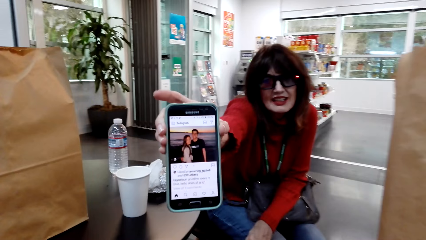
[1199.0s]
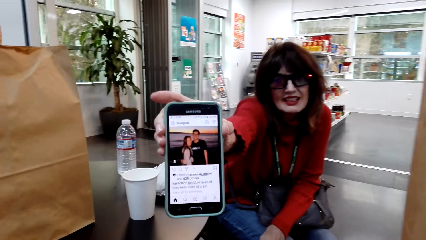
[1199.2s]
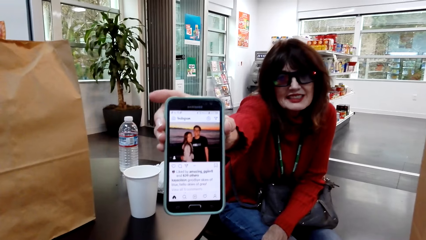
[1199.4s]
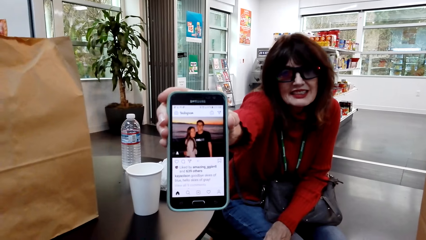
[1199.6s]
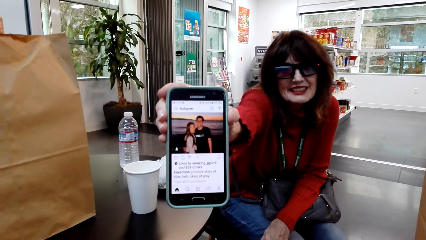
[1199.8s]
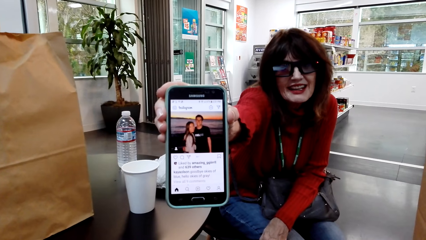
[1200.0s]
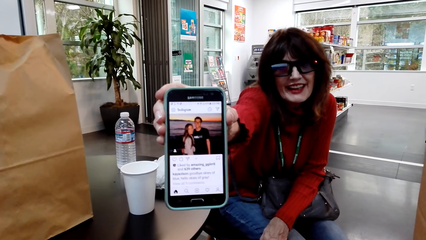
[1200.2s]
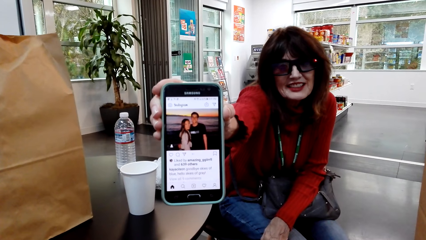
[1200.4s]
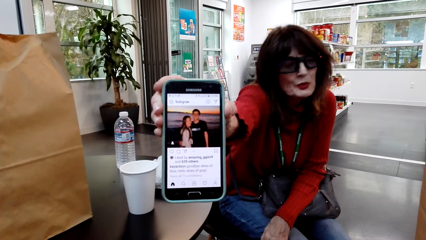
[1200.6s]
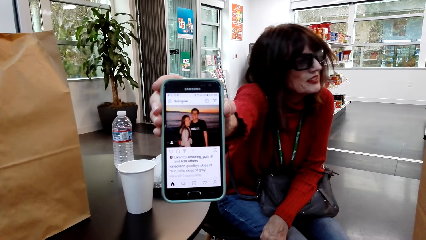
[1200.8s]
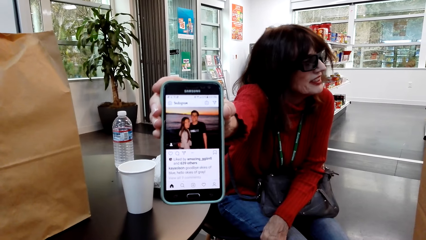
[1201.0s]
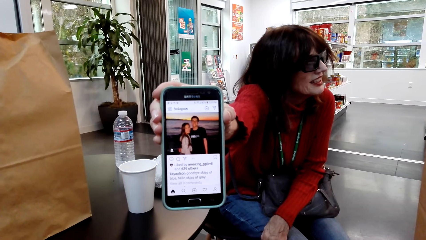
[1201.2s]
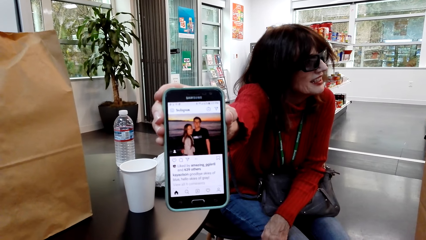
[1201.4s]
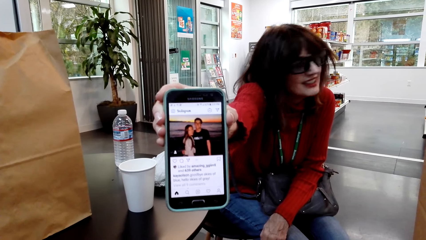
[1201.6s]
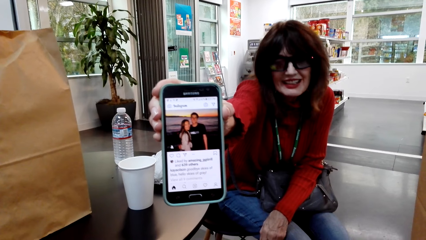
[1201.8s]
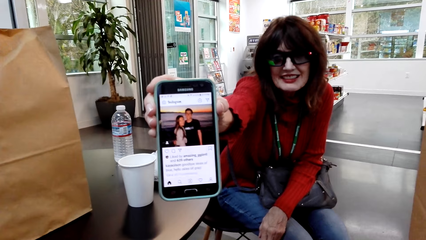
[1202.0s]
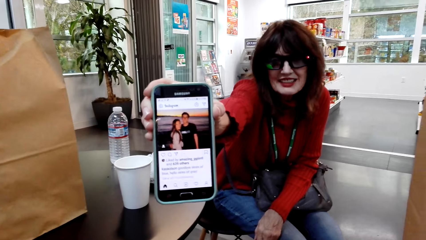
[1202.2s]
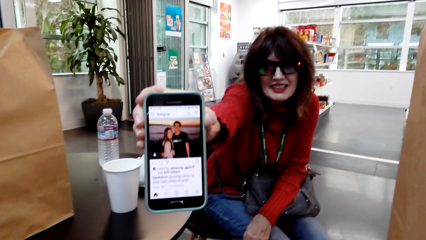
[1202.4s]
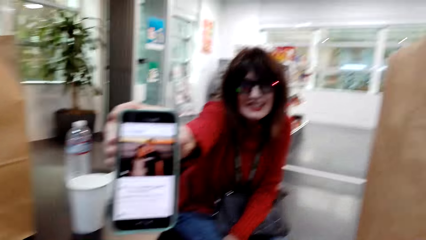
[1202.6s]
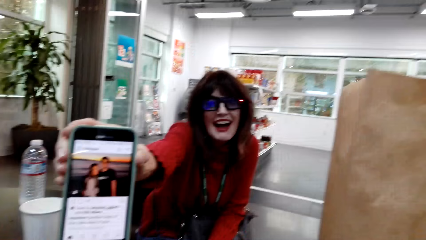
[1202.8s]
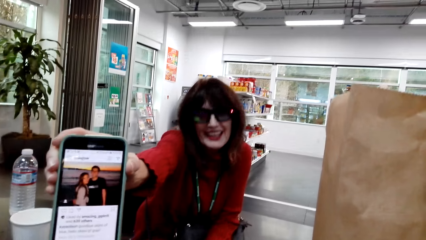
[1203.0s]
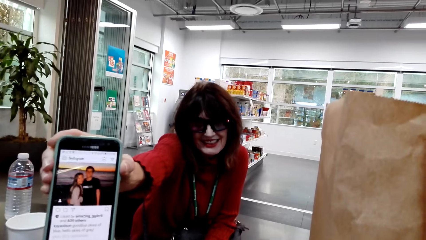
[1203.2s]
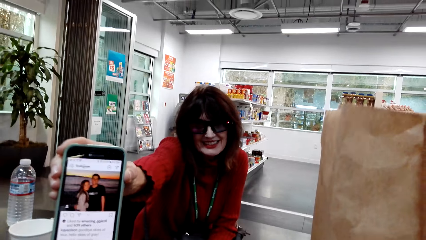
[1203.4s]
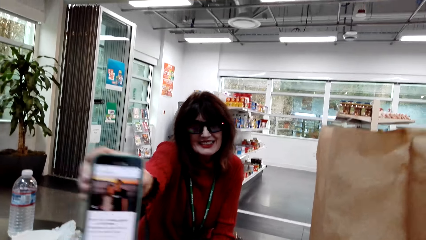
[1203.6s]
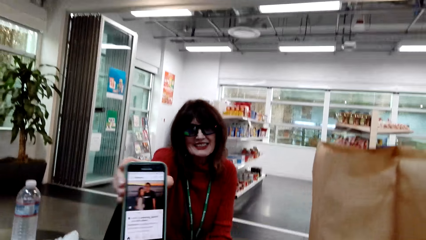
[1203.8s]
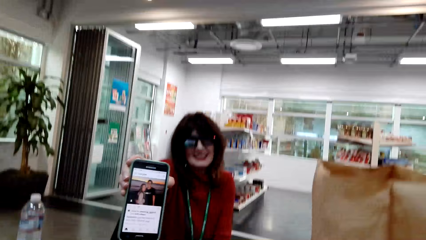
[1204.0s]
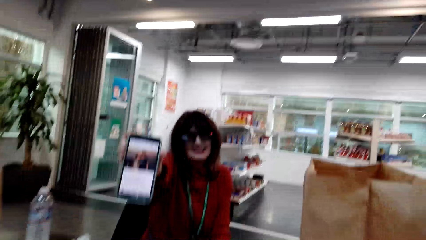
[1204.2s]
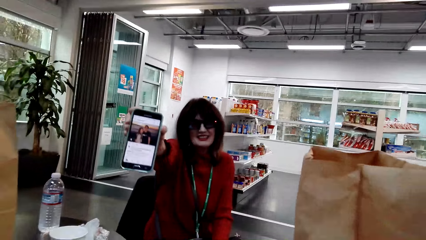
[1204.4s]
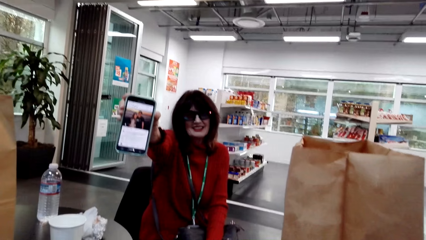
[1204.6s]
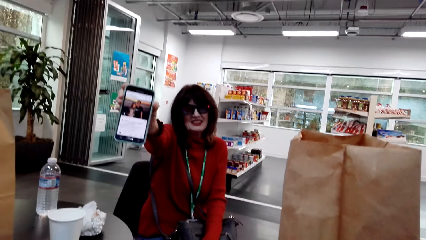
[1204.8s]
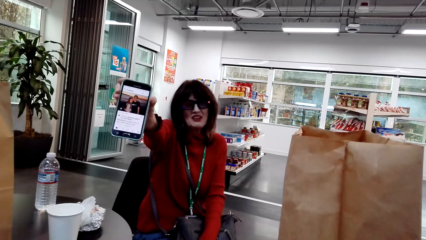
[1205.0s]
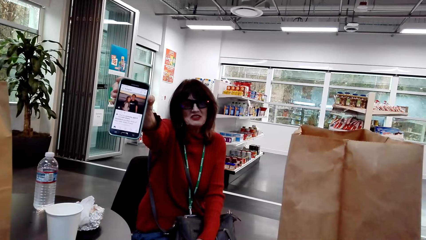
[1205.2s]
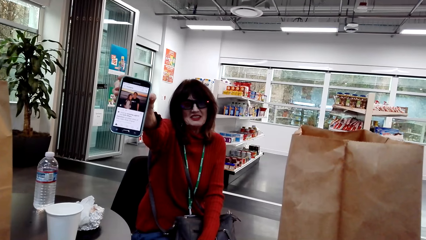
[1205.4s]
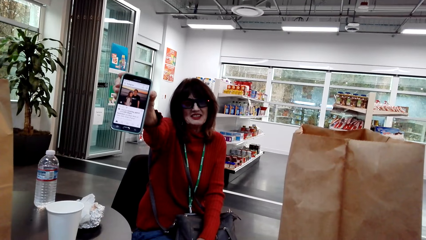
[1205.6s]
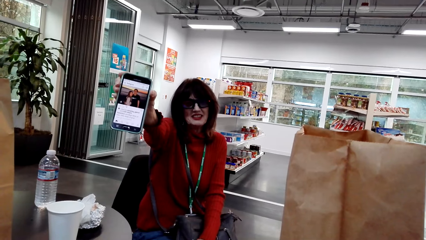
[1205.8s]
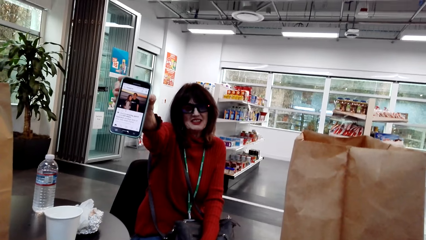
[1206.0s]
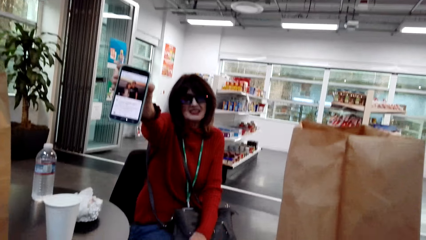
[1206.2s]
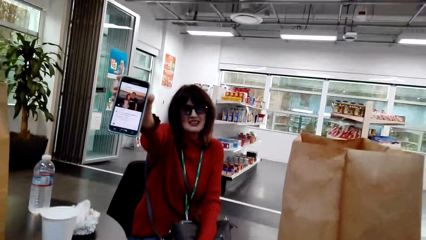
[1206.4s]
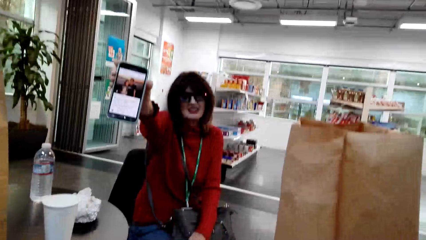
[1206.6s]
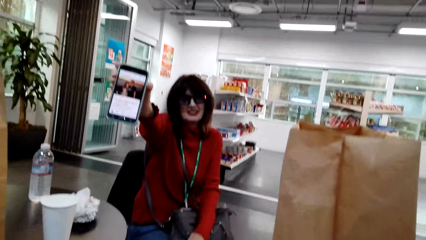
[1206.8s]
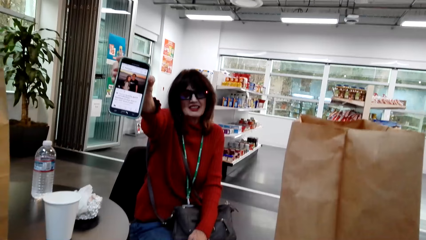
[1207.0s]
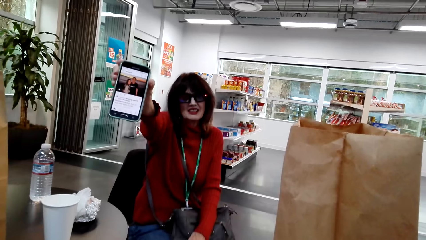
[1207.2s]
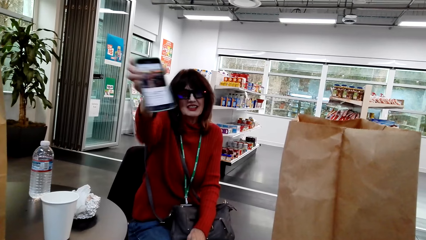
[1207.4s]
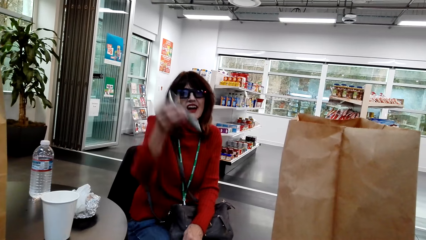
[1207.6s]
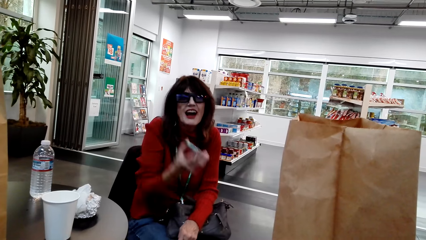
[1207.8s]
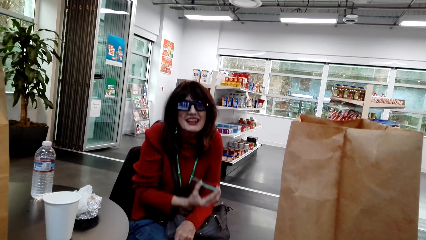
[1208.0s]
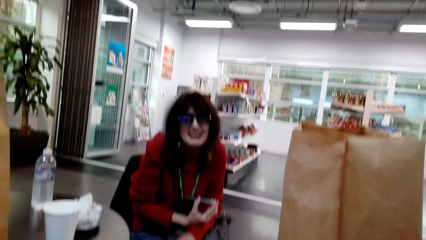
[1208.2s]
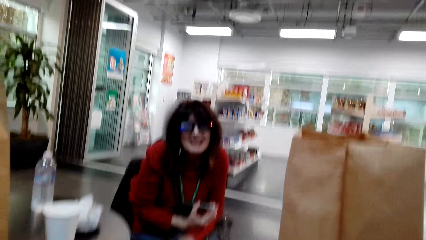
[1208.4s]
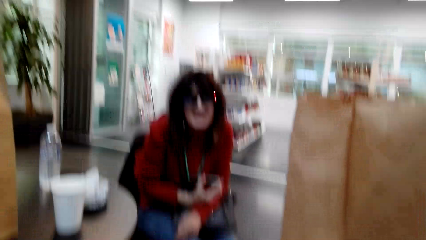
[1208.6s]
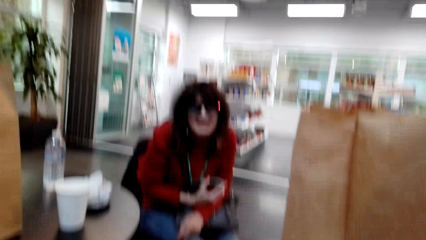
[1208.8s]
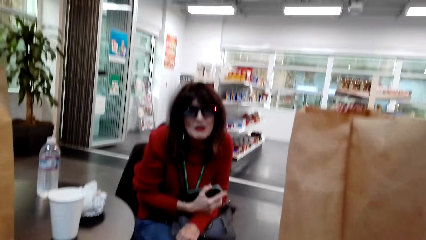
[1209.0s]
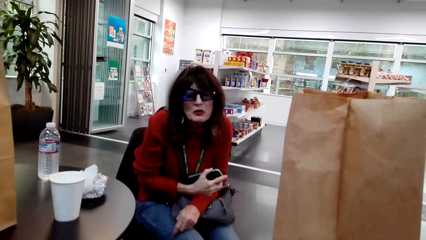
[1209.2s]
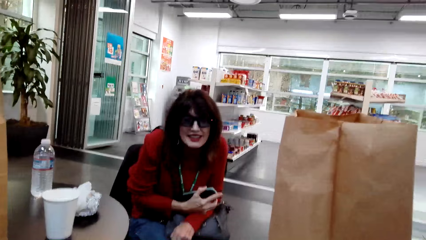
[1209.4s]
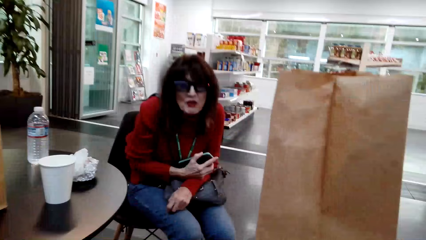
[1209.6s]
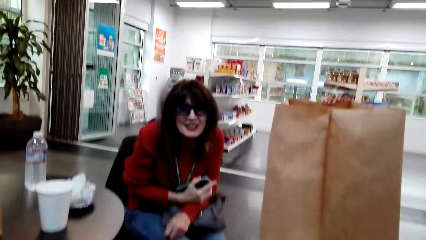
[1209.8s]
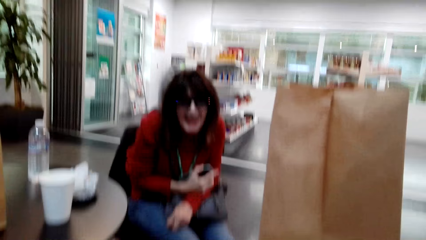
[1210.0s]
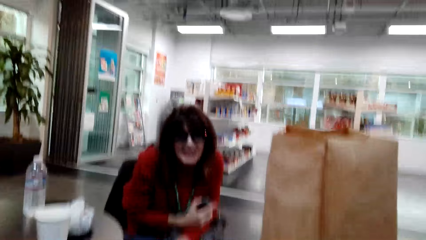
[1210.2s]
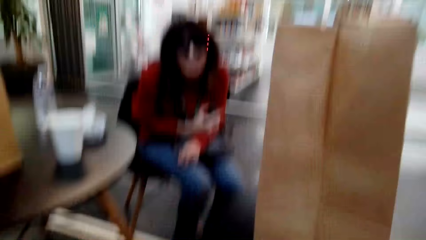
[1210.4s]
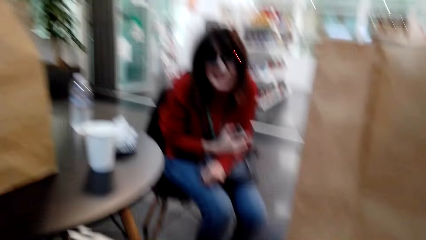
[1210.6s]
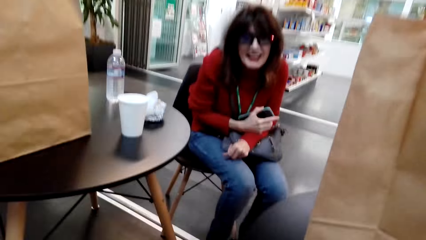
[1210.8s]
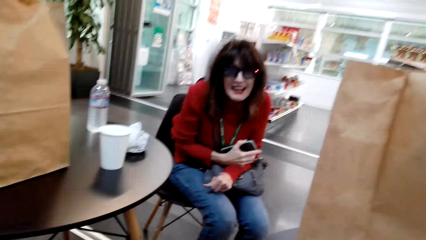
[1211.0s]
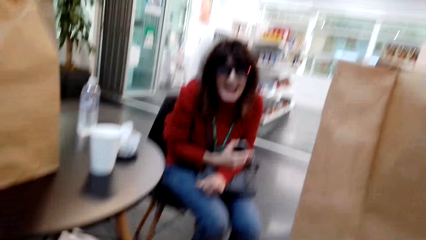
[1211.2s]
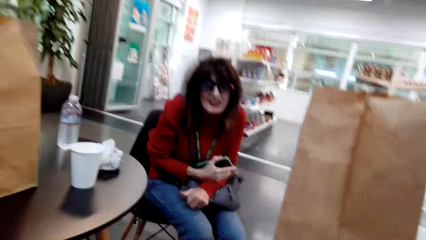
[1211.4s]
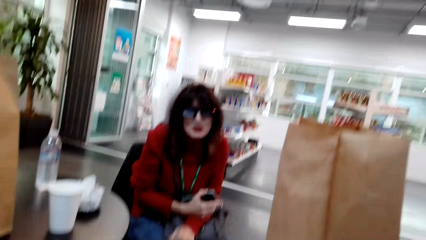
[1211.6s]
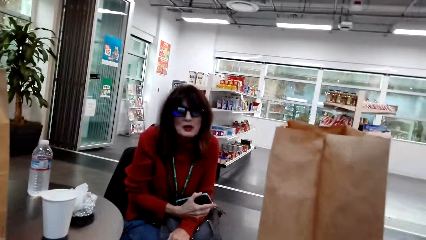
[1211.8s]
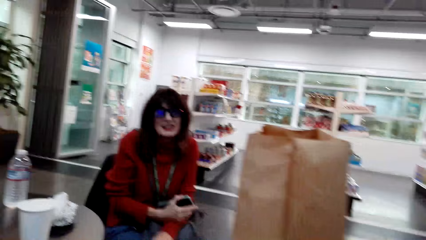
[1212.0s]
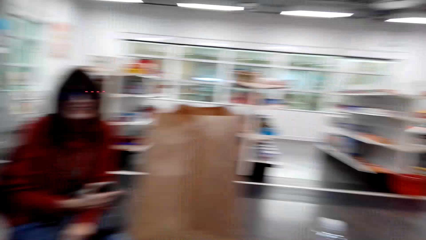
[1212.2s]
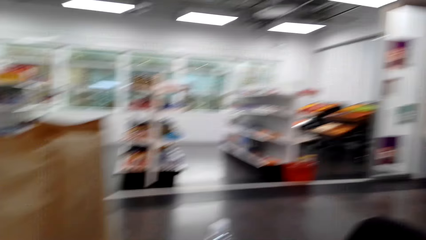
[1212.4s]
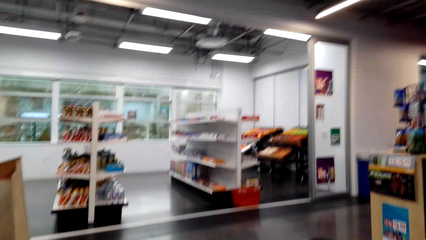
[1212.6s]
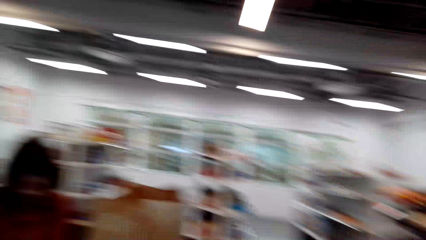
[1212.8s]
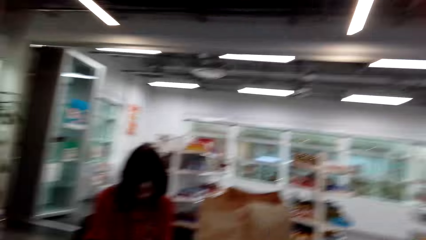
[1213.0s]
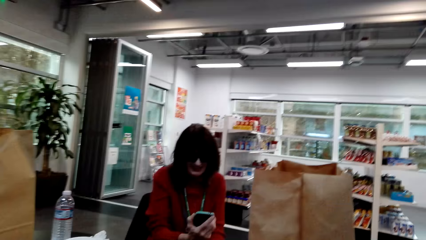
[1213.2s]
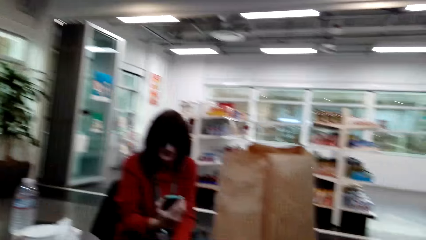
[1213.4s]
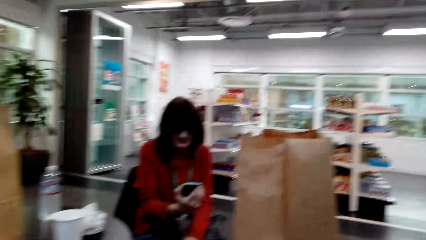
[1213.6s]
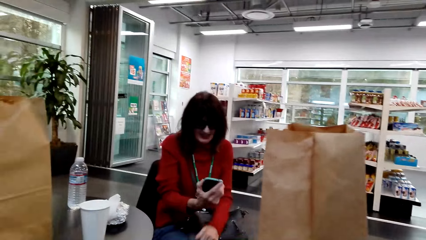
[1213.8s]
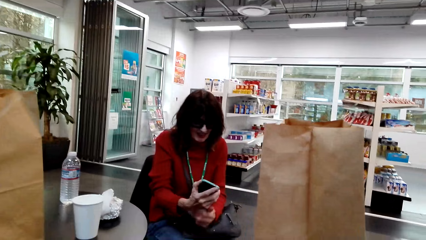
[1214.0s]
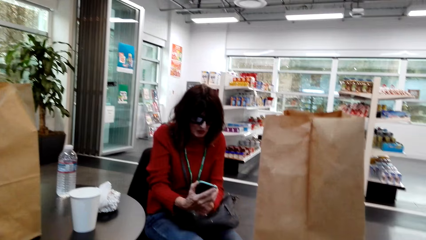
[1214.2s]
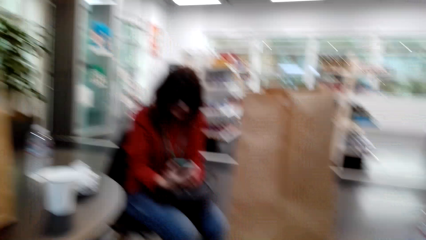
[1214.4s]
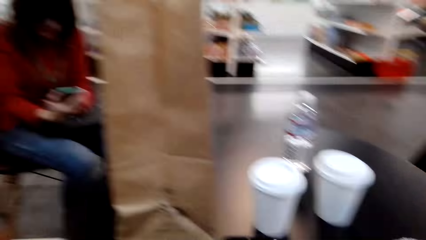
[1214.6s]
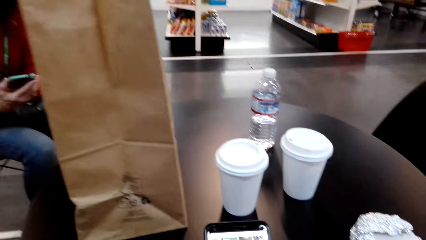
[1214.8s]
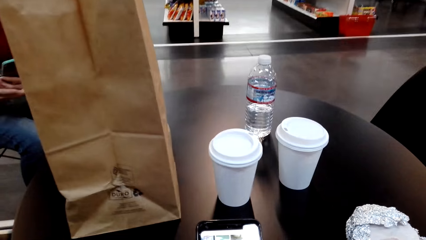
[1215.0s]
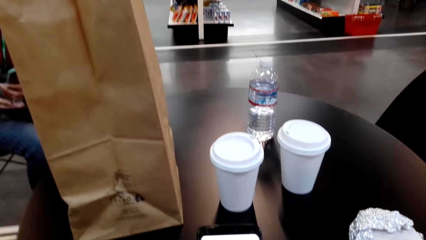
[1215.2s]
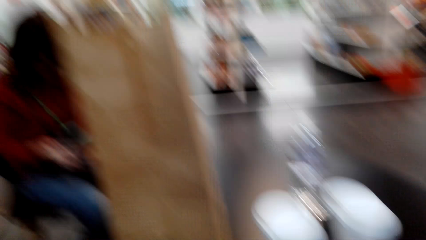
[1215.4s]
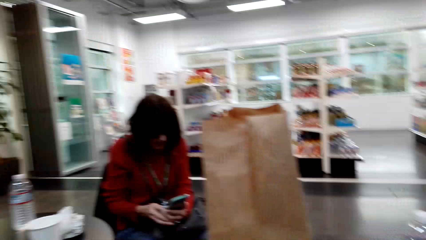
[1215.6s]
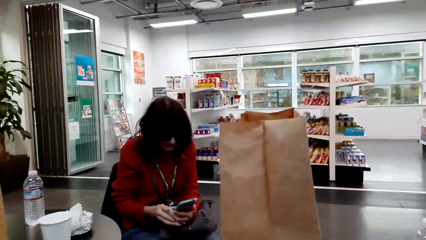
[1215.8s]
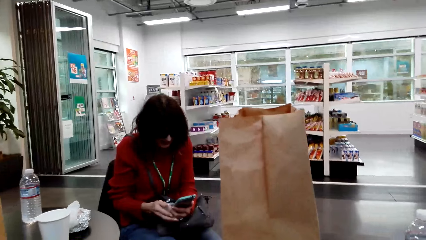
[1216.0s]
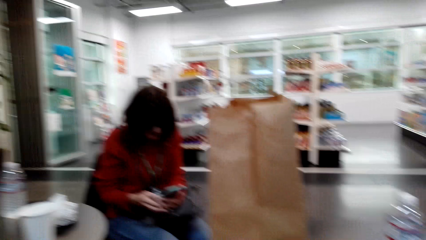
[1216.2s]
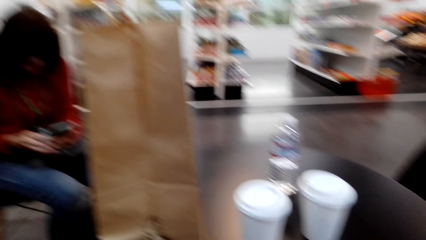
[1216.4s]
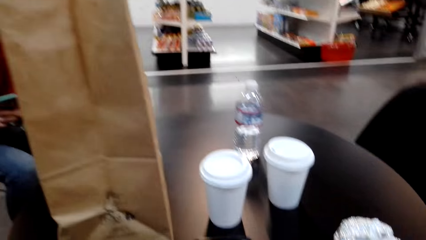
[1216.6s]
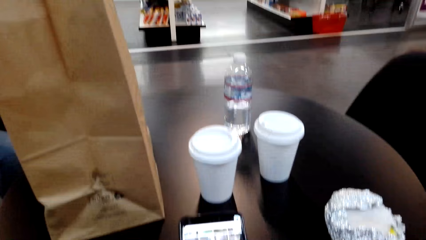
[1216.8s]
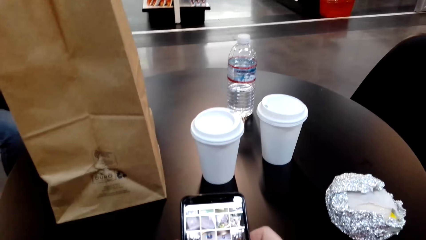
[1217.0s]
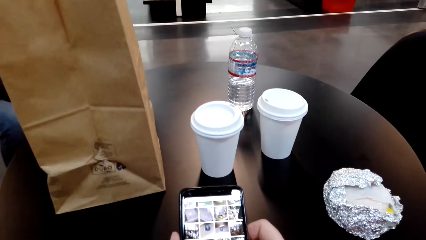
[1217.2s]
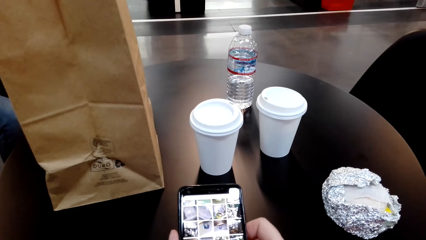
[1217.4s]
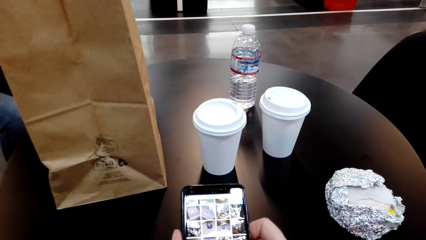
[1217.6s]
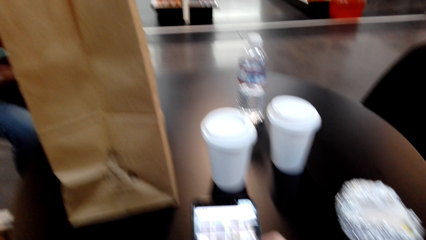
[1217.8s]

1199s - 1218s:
The camera wearer browses on the phone. A woman operates her phone.
